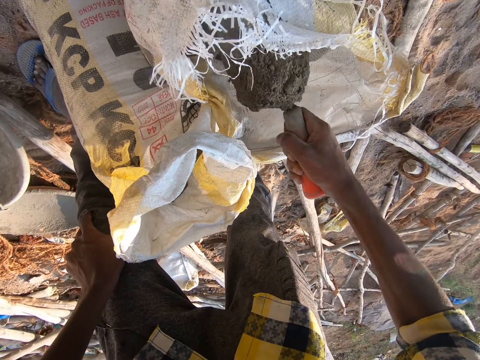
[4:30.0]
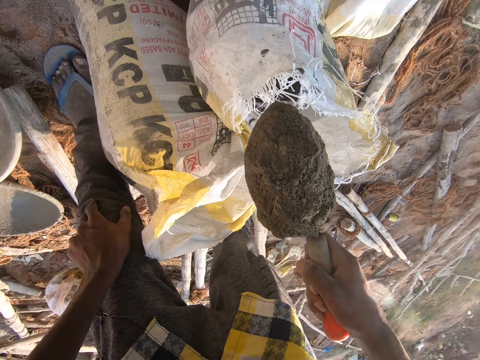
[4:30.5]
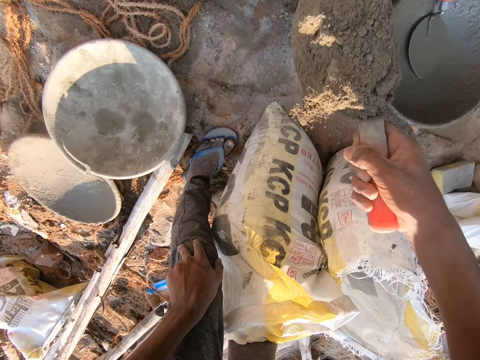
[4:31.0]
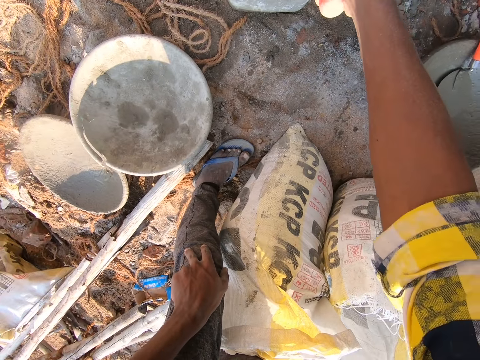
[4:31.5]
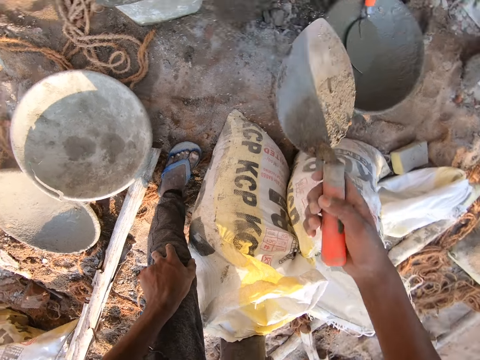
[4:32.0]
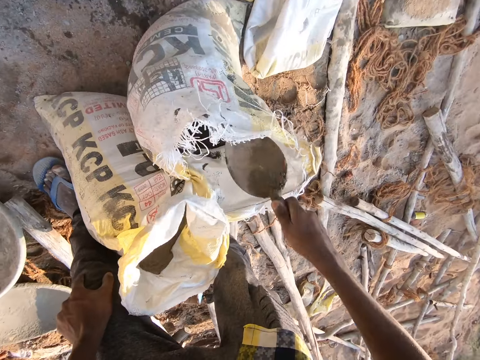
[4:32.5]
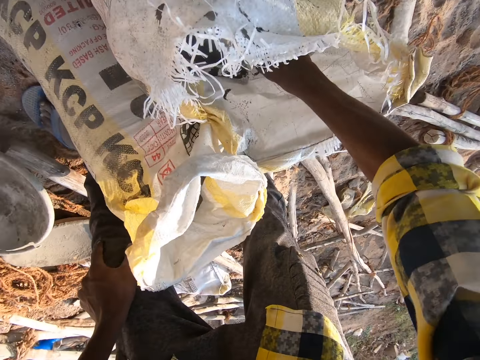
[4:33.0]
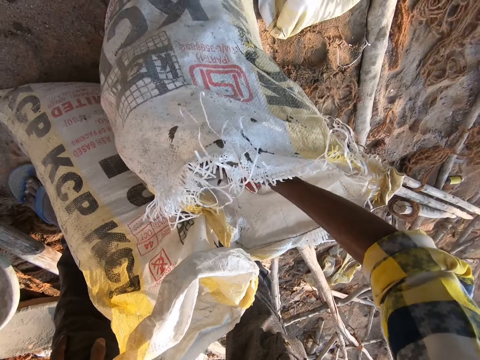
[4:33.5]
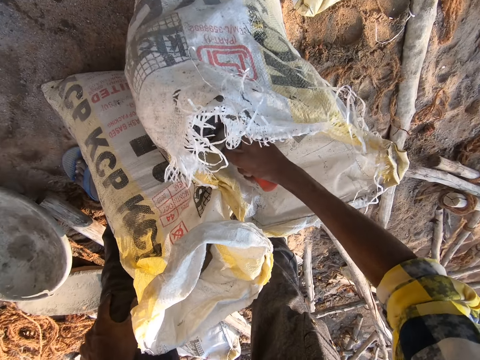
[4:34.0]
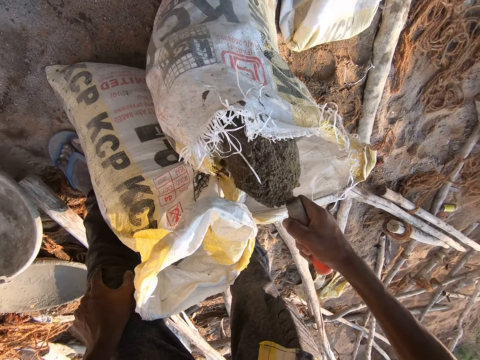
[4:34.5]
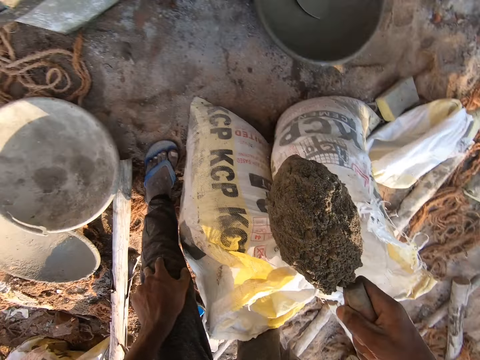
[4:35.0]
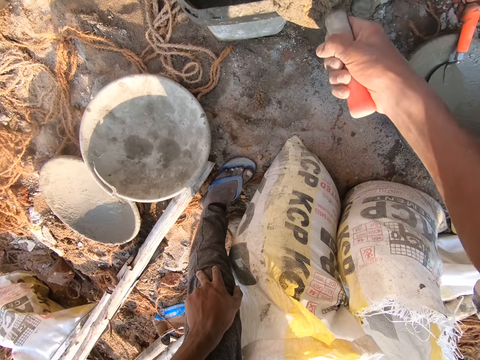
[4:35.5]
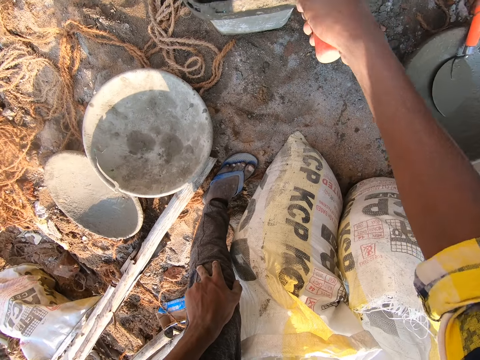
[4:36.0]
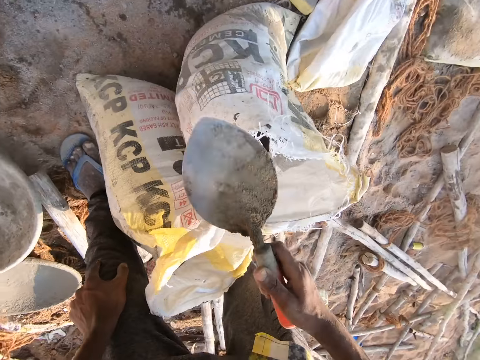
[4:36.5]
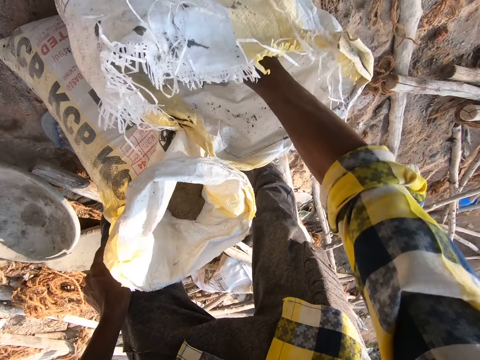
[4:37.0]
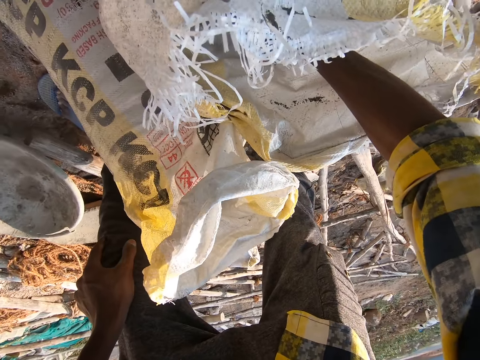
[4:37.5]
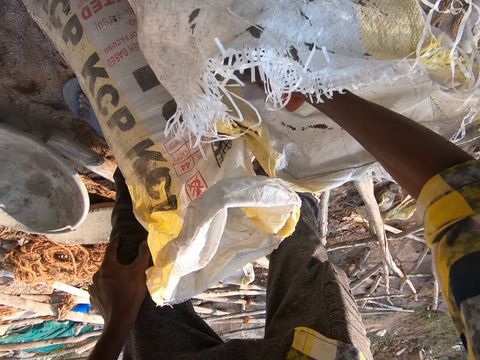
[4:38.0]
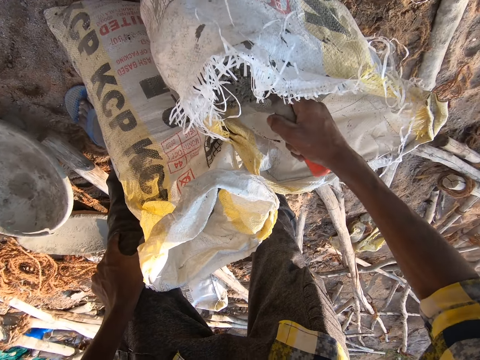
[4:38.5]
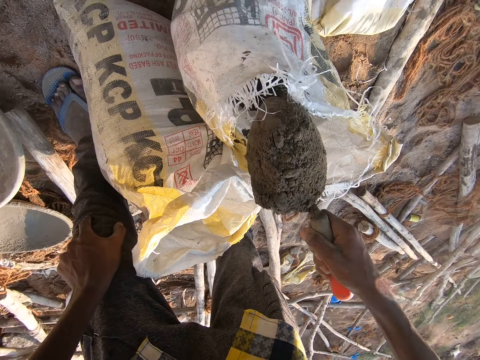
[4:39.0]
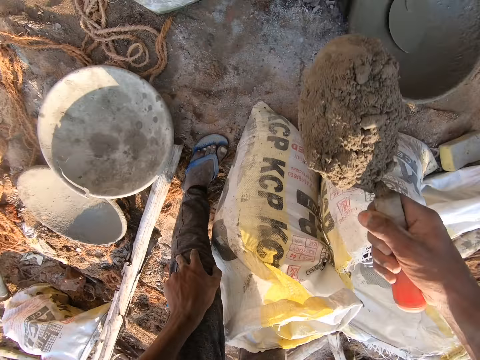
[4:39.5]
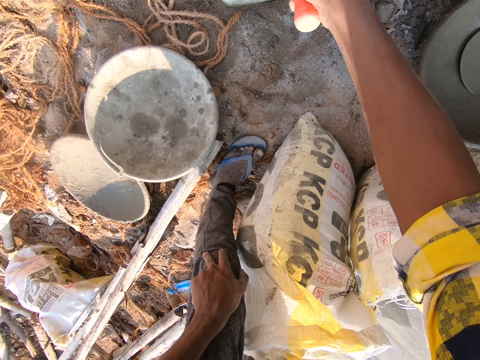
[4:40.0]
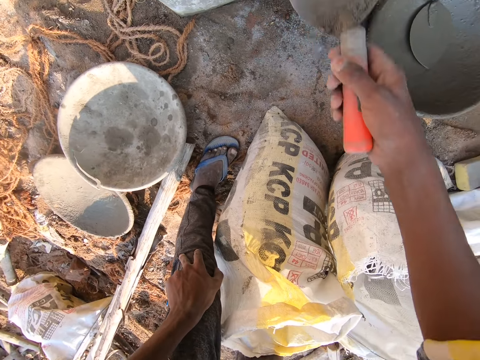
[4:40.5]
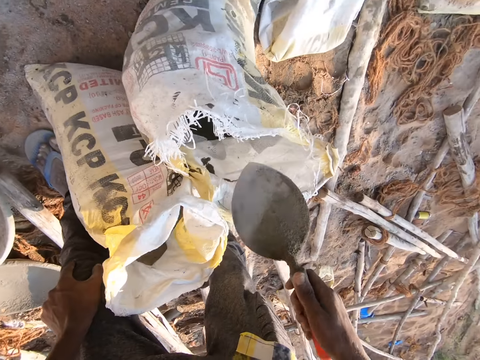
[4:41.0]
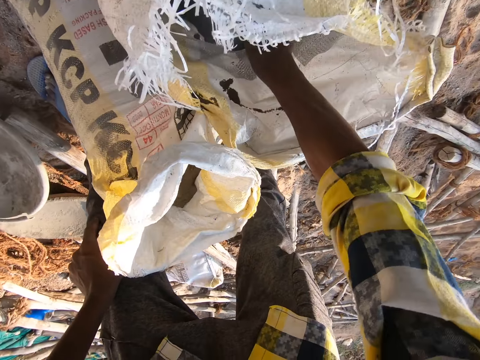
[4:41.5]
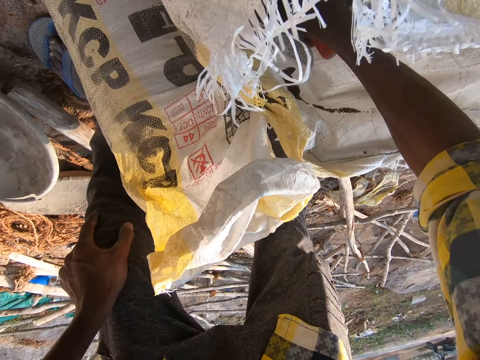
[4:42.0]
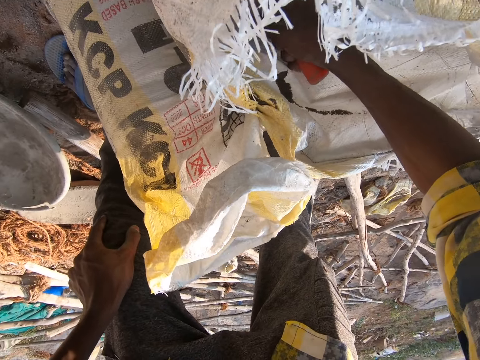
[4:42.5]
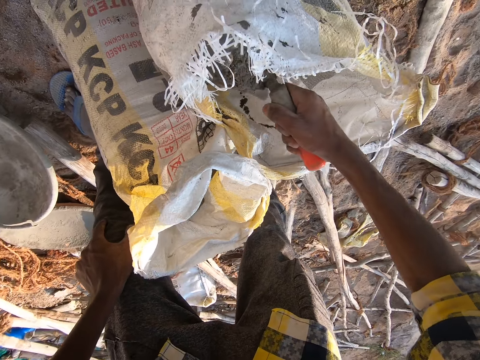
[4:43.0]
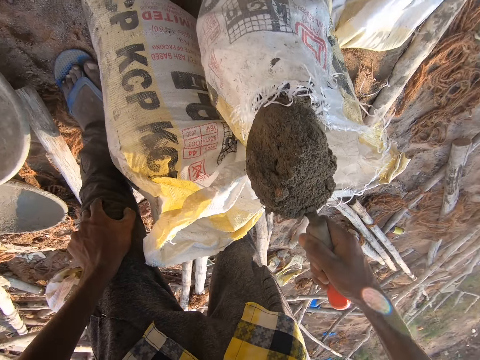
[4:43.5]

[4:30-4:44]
The camera wearer pours the cement in the bucket. They scoop the cement with the trowel. They pour the cement in the bucket. They scoop the cement with the trowel. They pour the cement in the bucket. They scoop the cement with the trowel.

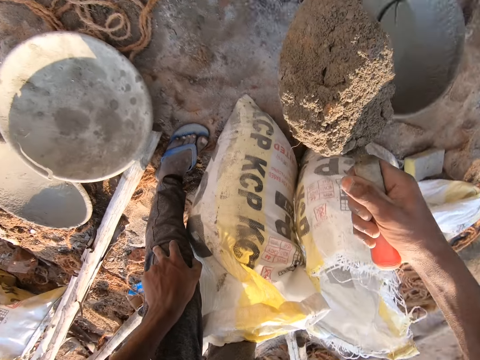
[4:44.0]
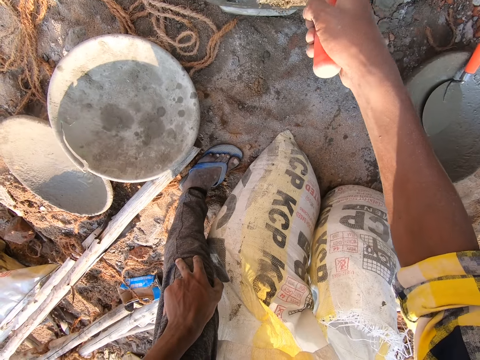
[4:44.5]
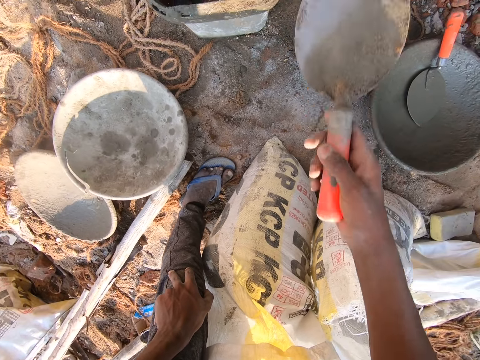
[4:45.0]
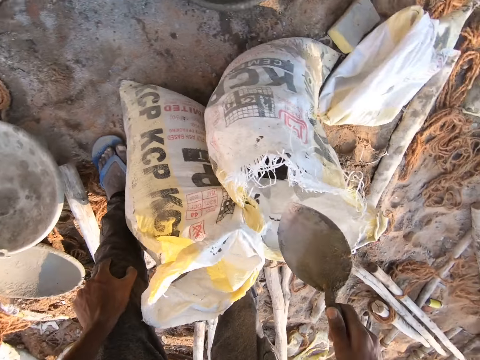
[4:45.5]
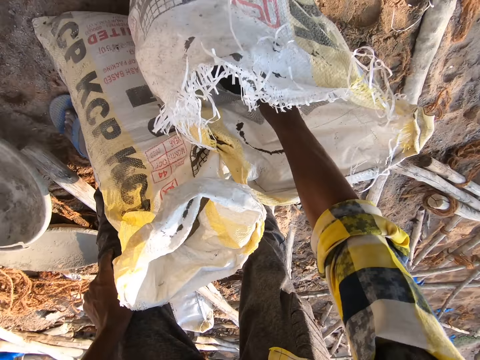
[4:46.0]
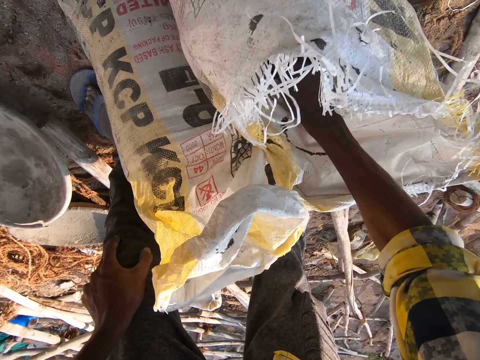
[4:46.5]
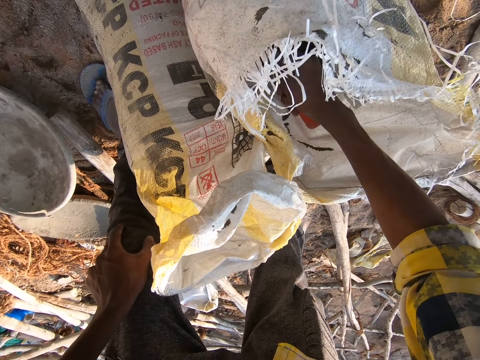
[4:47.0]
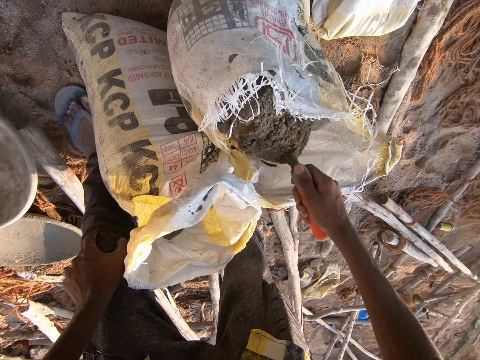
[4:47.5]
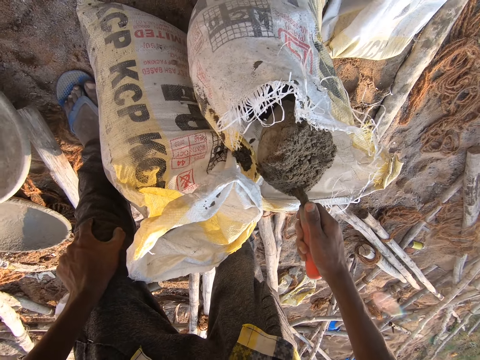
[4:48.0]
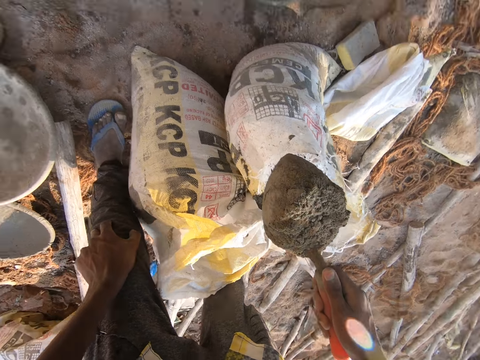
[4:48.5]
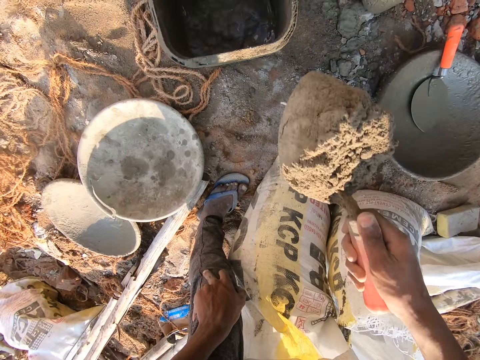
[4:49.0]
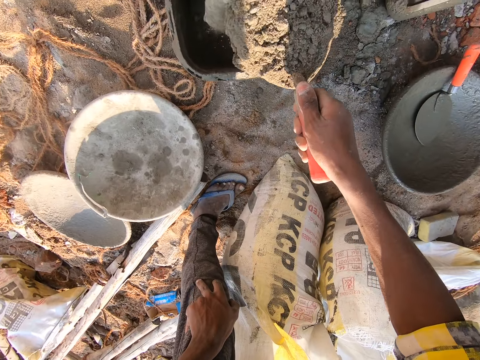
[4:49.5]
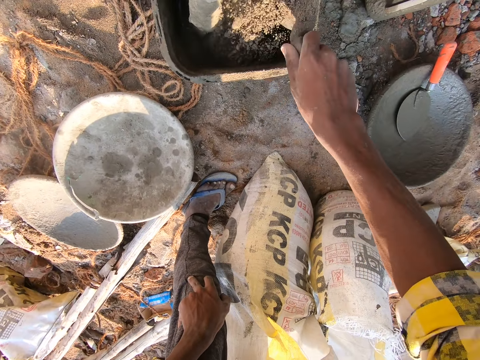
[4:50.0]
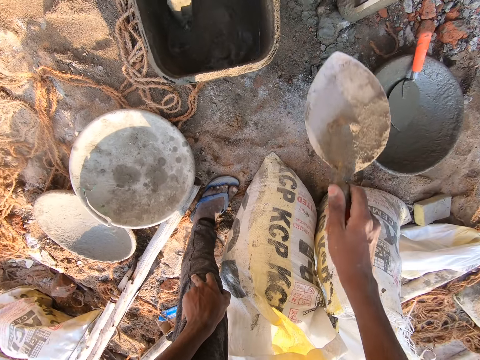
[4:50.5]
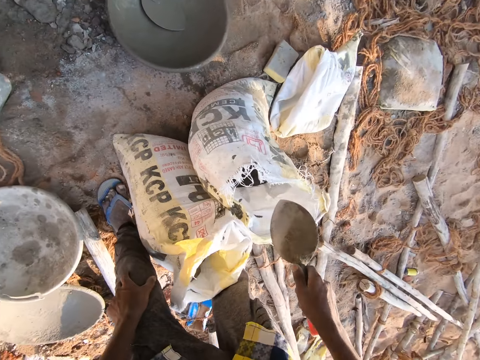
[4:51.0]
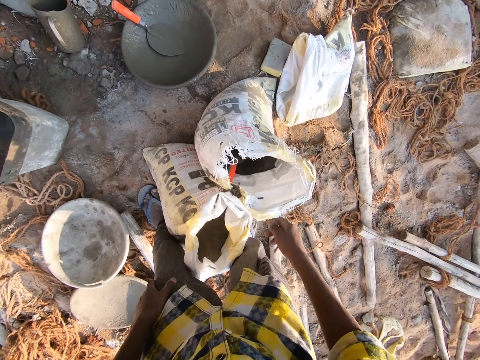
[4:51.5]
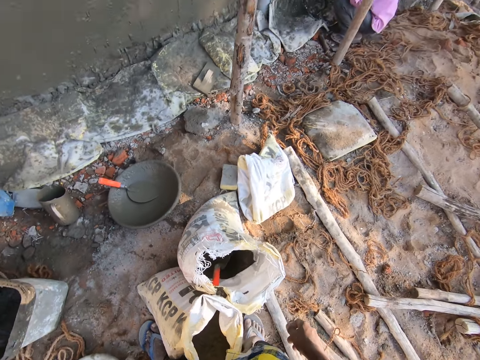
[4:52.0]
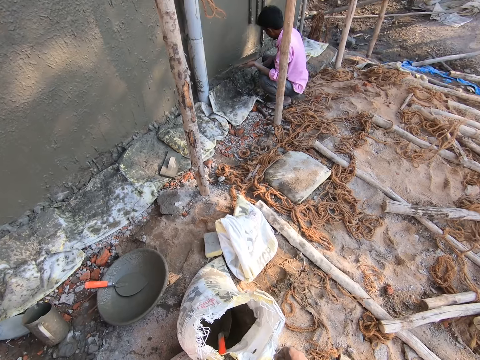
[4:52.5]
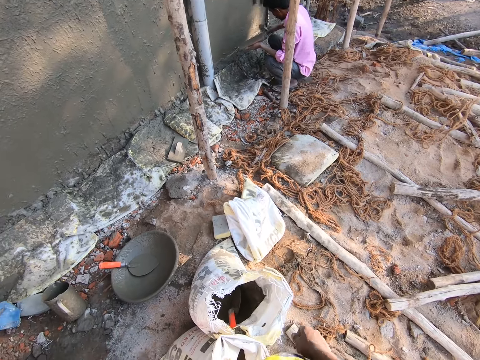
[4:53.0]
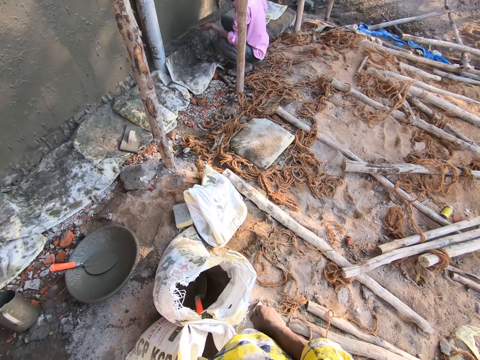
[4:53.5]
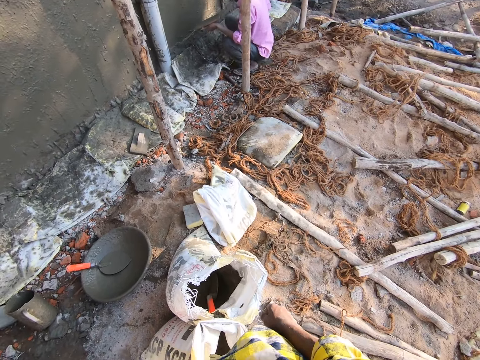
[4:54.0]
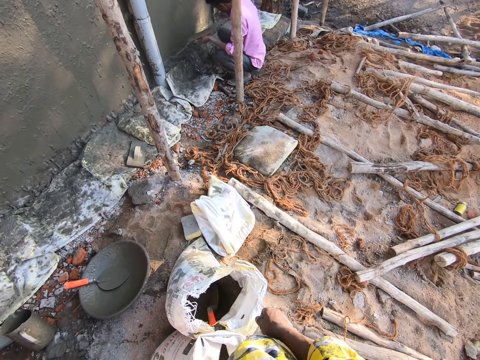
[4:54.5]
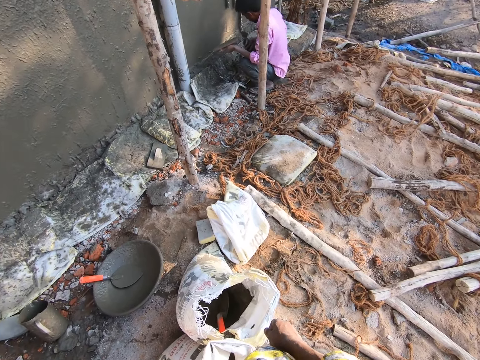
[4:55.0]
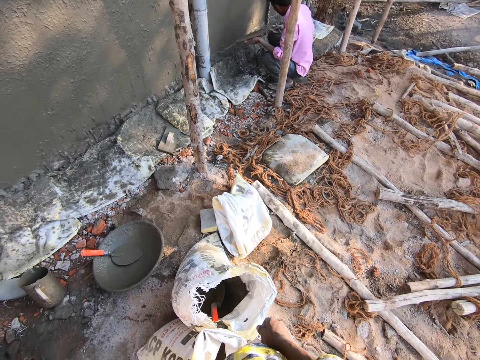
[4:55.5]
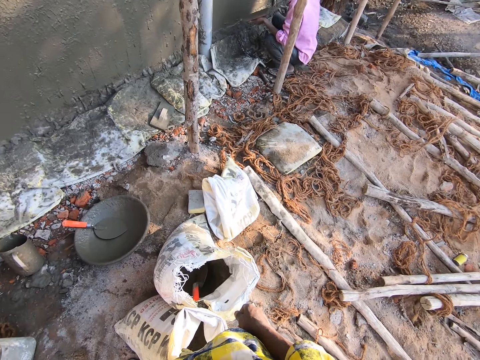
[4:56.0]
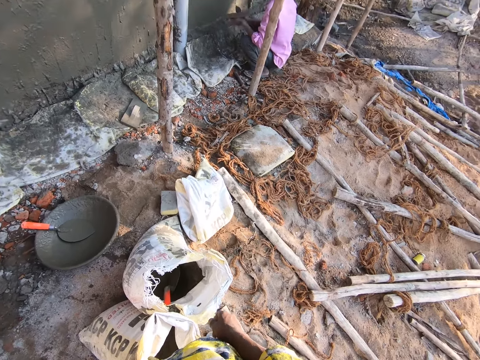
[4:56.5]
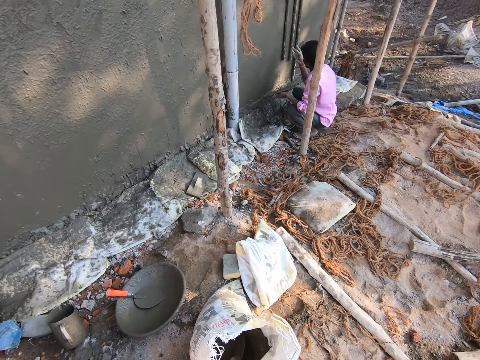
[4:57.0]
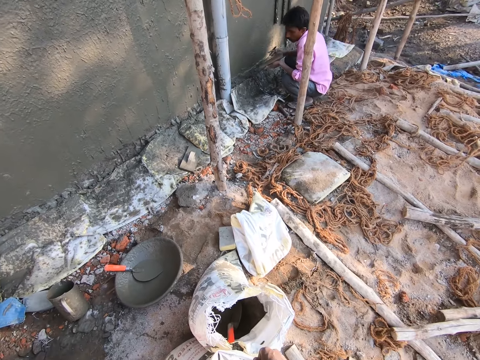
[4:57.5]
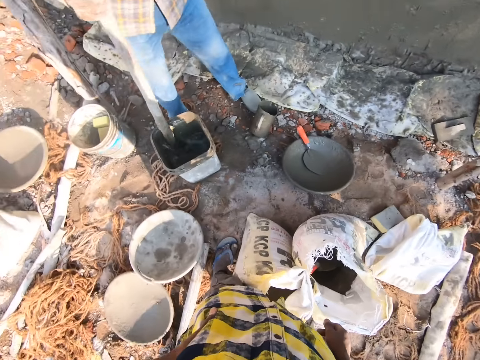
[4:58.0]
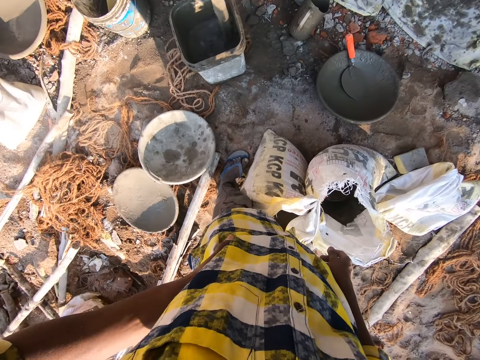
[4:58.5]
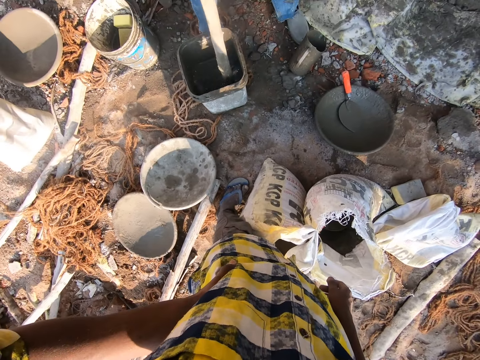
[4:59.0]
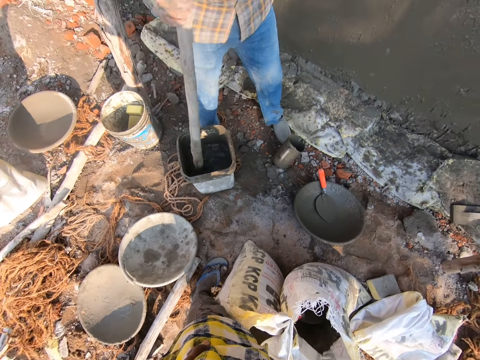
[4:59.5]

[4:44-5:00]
The camera wearer pours the cement in the bucket. They take cement from the sack with a trowel. They pour the cement on the trowel in the bucket. They talk. They drop the trowel in the sack. A person stirs the mortar. Another person bends near the wall. The camera wearer looks around. The other person moves the hand. The camera wearer talks. The other person looks at the wall. The camera wearer looks around. The first person stirs cement in the bucket.
